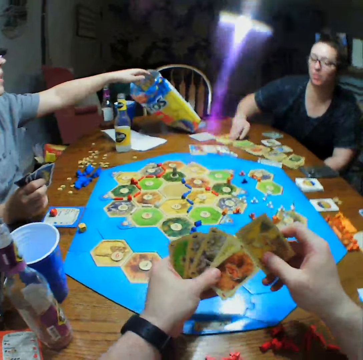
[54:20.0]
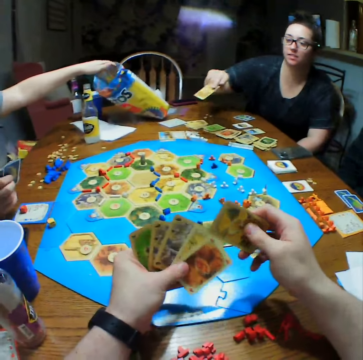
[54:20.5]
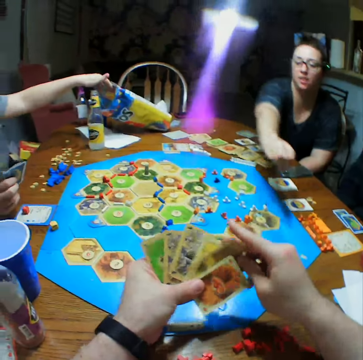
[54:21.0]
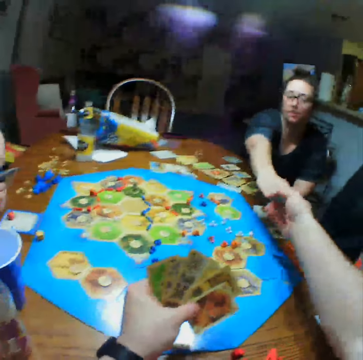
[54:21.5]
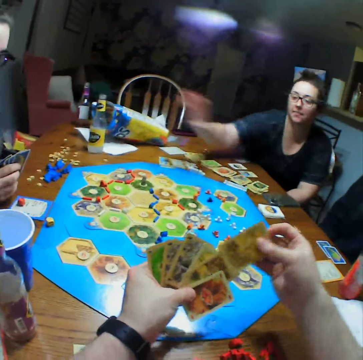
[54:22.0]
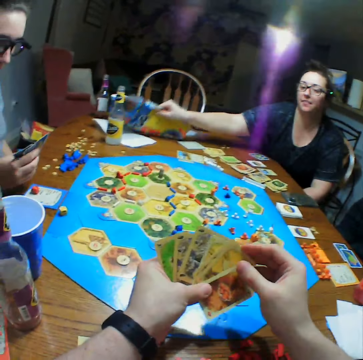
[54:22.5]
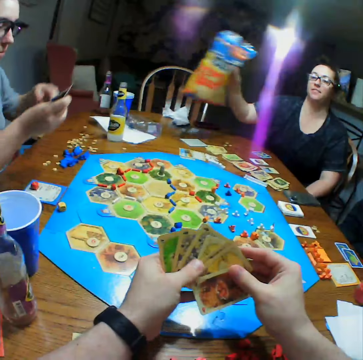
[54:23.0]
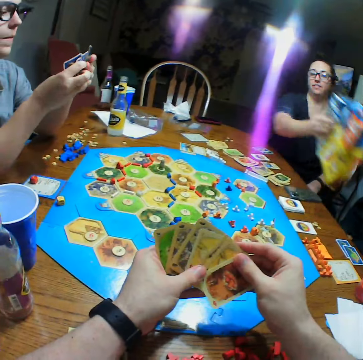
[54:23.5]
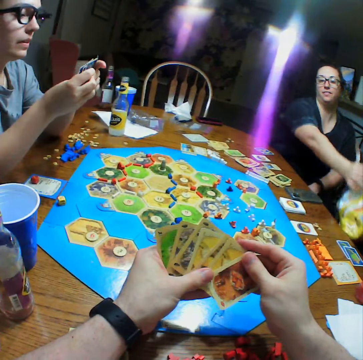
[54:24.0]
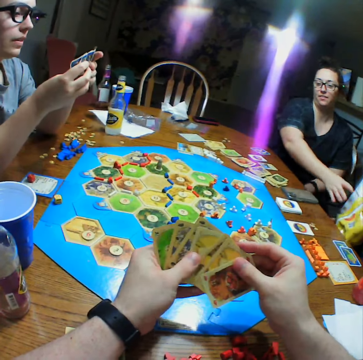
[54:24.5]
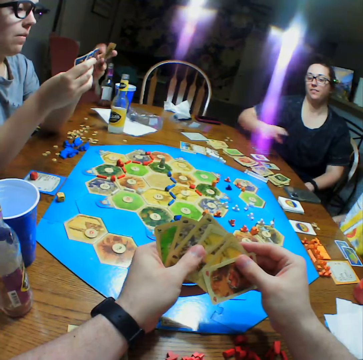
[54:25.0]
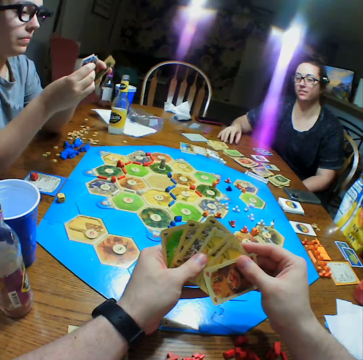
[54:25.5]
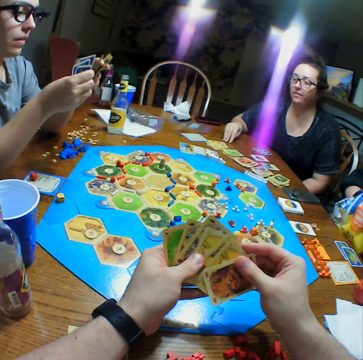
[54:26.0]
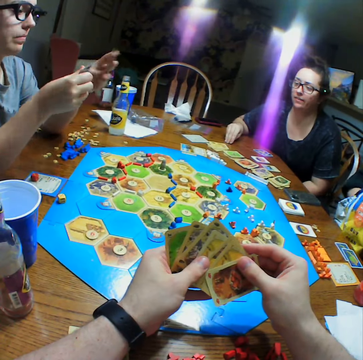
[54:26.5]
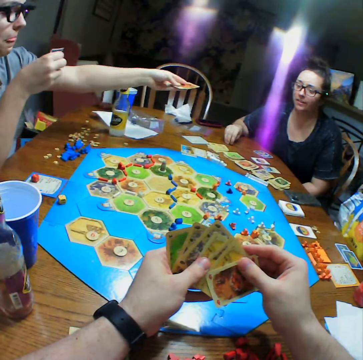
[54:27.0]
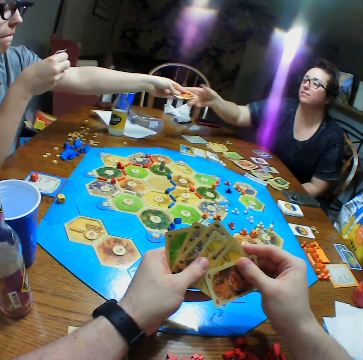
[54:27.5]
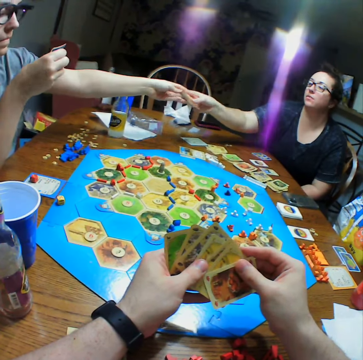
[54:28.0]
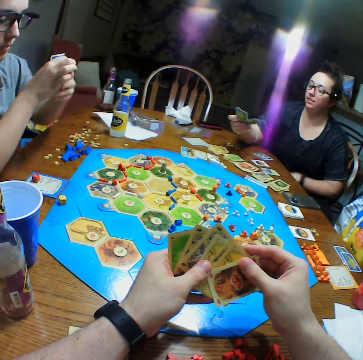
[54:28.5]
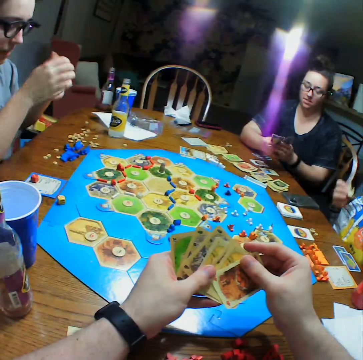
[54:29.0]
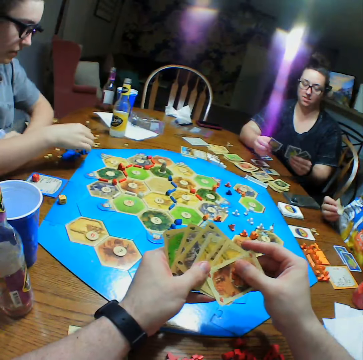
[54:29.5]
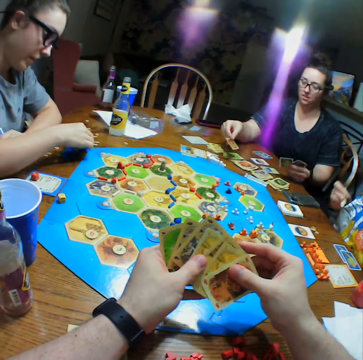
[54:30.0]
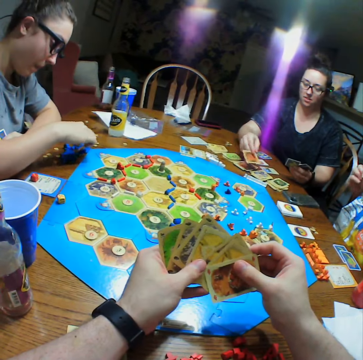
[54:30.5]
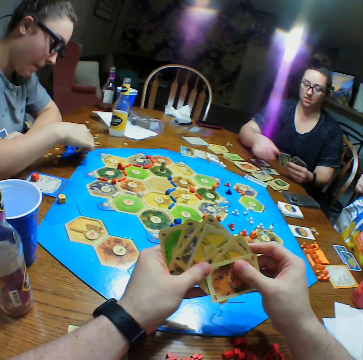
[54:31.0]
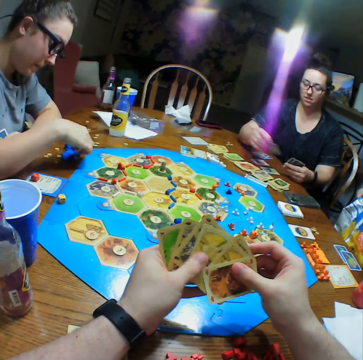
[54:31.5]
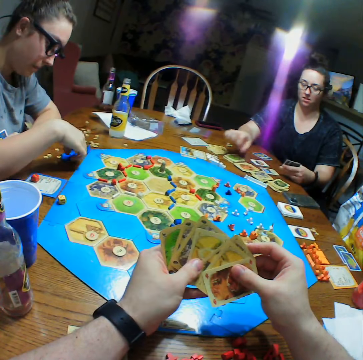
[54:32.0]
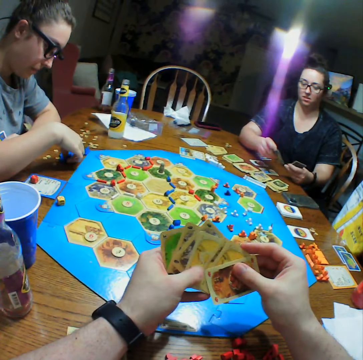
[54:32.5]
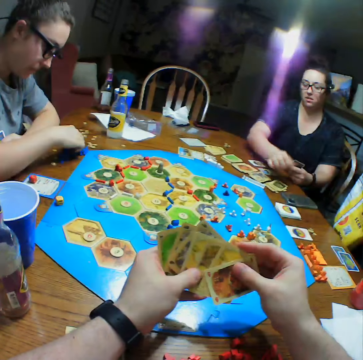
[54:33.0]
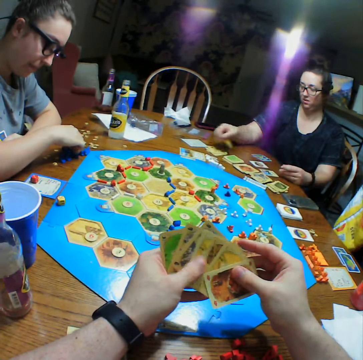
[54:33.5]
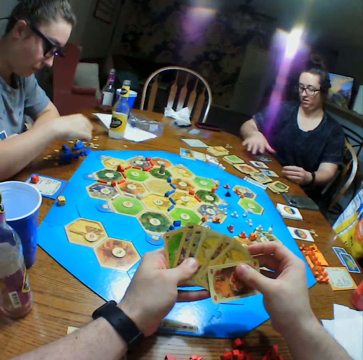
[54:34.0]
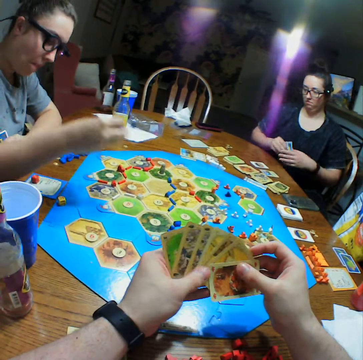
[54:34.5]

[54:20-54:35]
A woman takes the crisps. The woman gives another woman the crisps. A third woman gives the first woman the card. The second woman eats the crisps. The first woman arranges cards on the table.

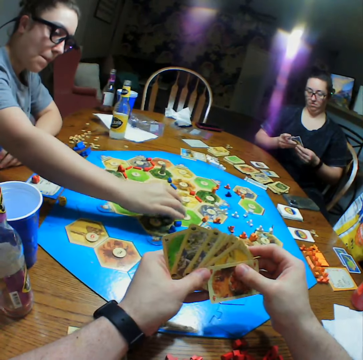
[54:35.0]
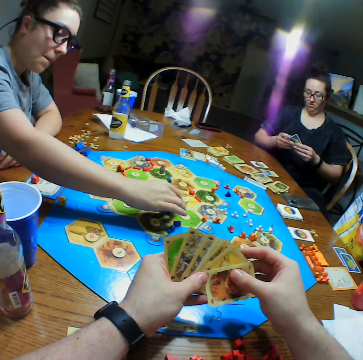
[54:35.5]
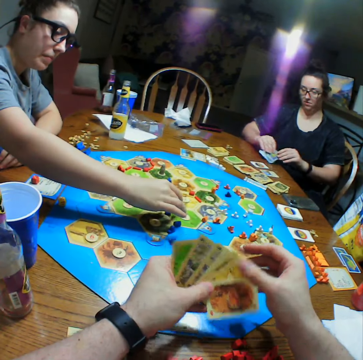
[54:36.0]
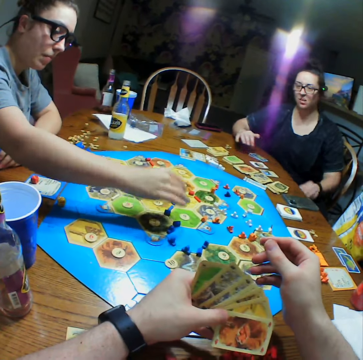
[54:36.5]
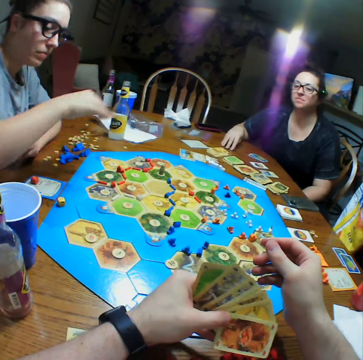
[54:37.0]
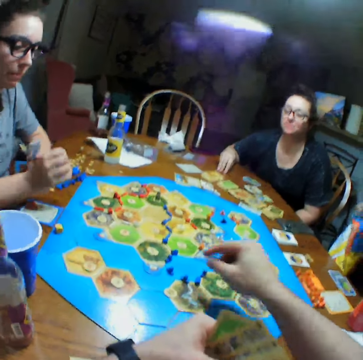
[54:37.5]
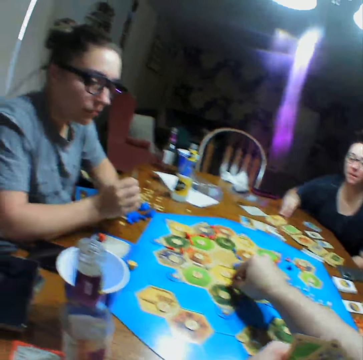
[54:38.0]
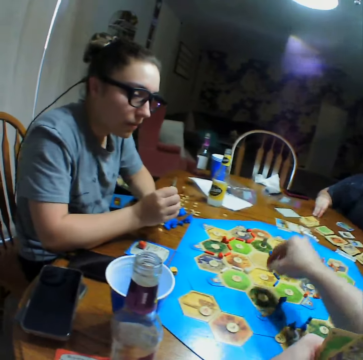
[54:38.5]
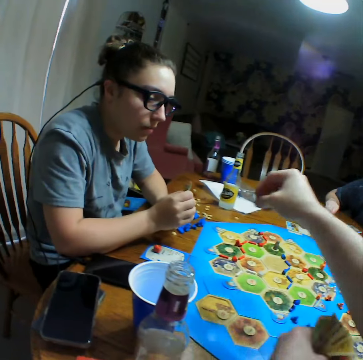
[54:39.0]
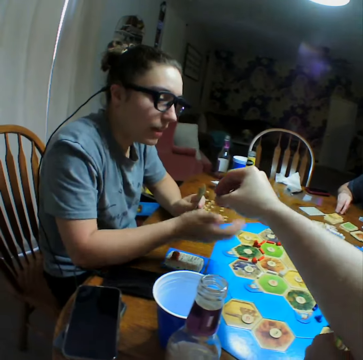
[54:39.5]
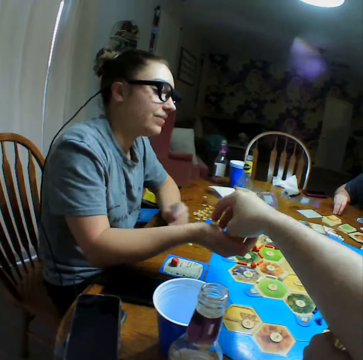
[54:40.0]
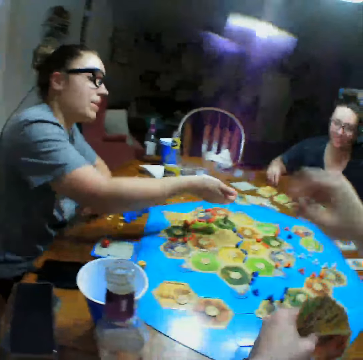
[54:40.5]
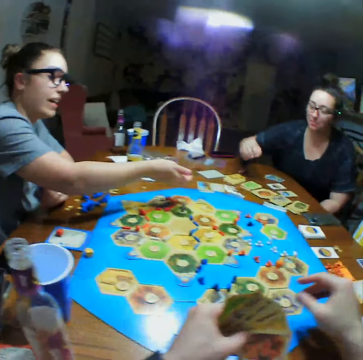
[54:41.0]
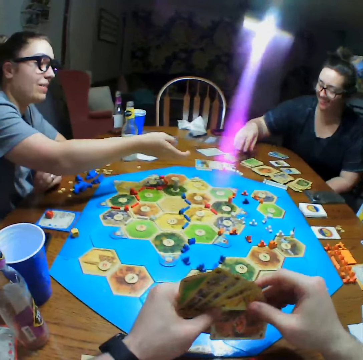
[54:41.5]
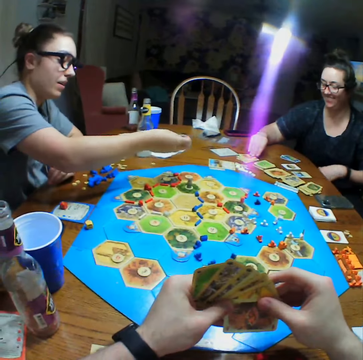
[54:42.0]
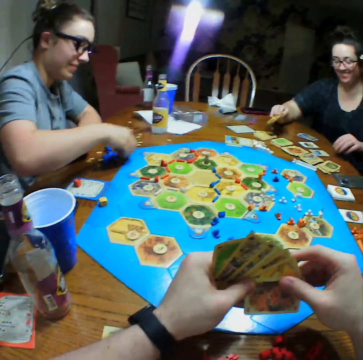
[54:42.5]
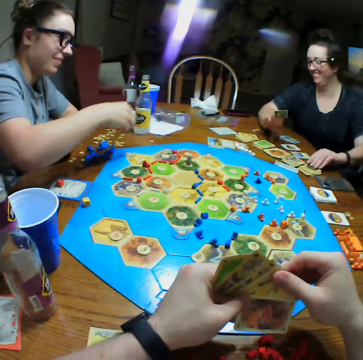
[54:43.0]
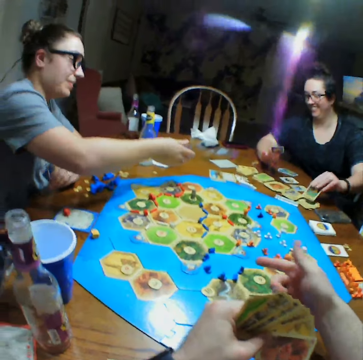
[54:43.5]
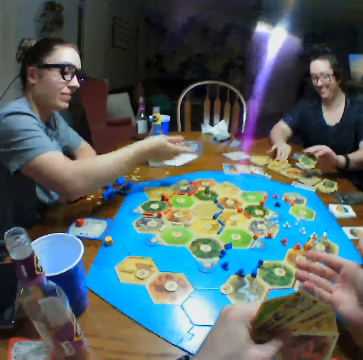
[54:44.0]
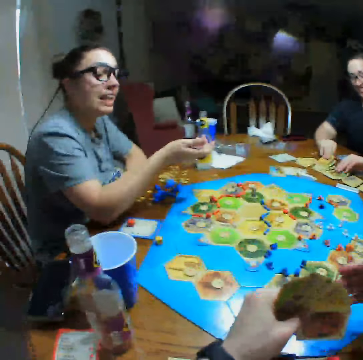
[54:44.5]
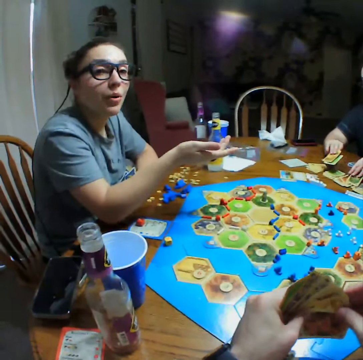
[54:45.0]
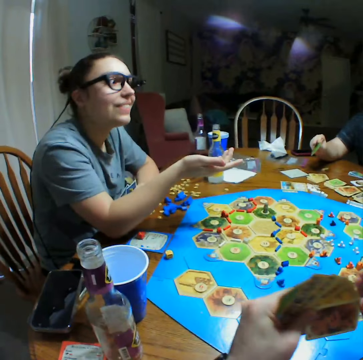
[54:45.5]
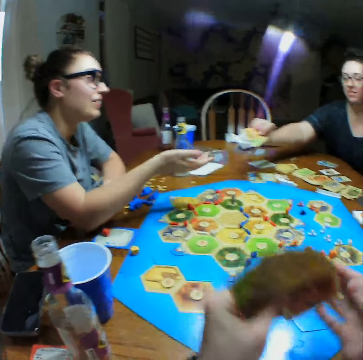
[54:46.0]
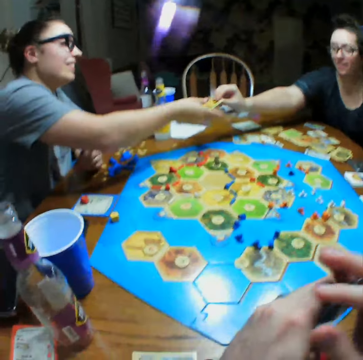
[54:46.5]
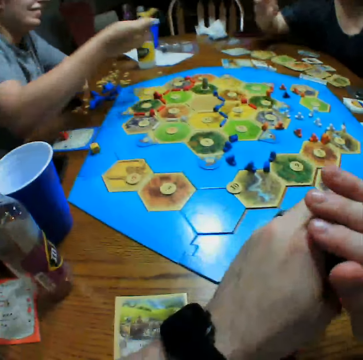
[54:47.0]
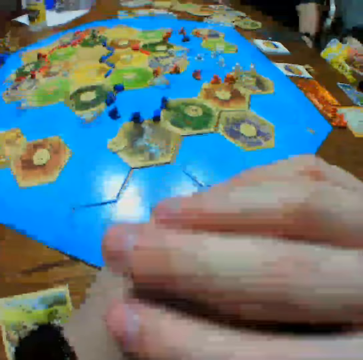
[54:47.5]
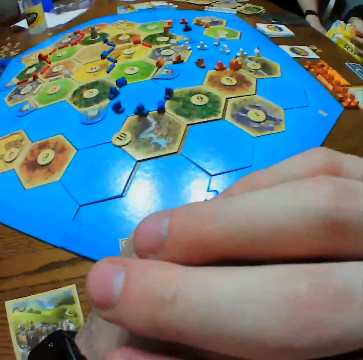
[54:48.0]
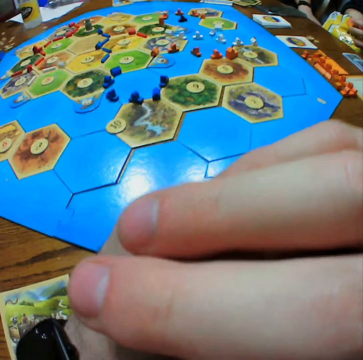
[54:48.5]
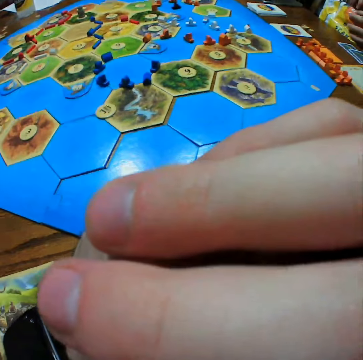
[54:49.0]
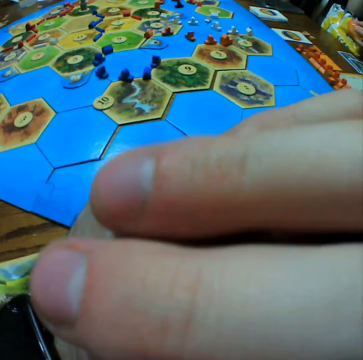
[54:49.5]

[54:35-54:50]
A woman places a piece on the board. The camera wearer talks to the woman. They pick a piece. They give the woman the board game piece. Another woman picks cards and gives the cards to the first woman.

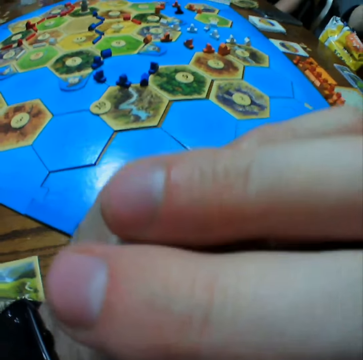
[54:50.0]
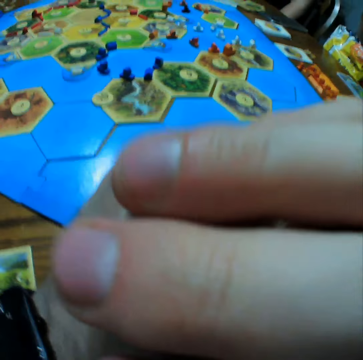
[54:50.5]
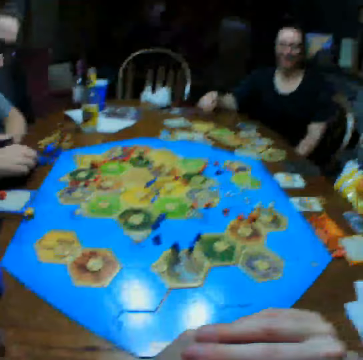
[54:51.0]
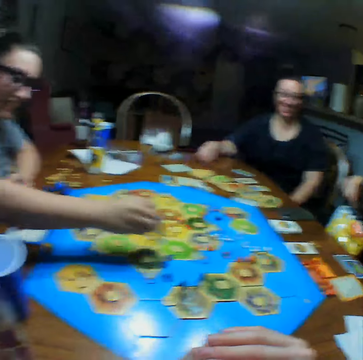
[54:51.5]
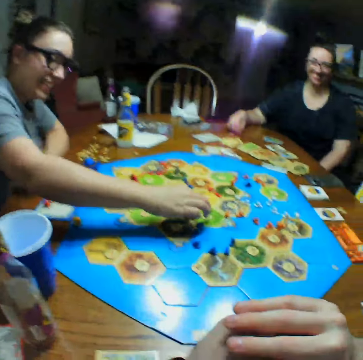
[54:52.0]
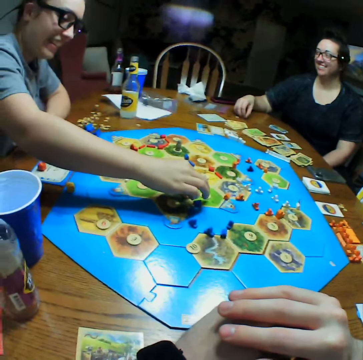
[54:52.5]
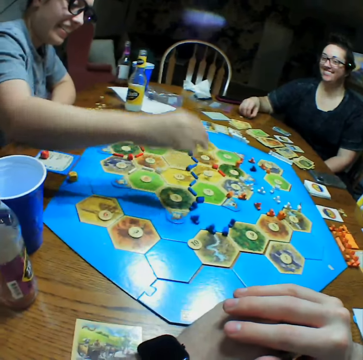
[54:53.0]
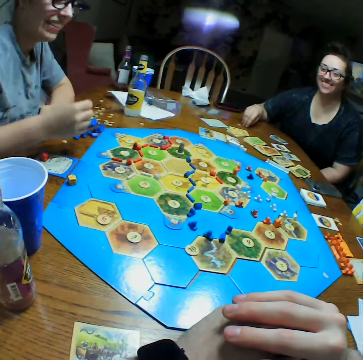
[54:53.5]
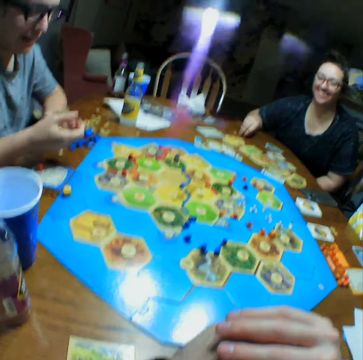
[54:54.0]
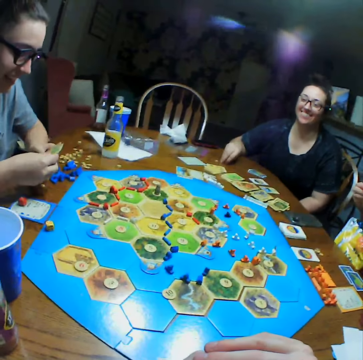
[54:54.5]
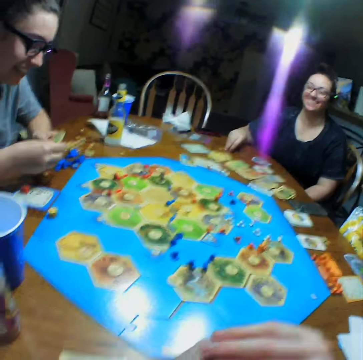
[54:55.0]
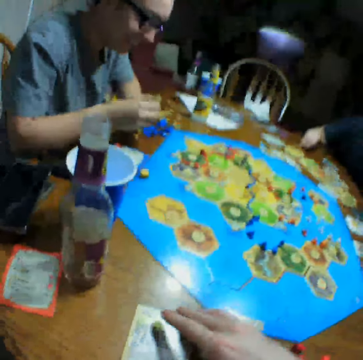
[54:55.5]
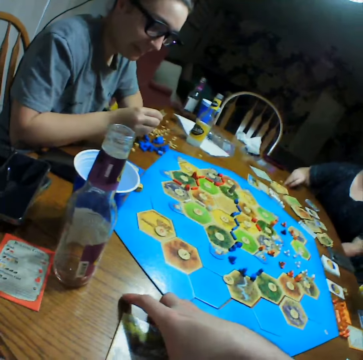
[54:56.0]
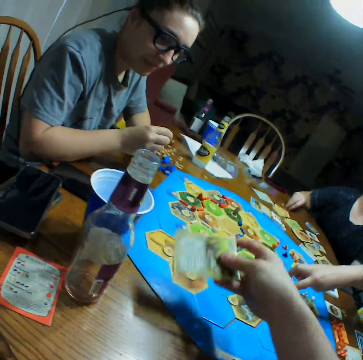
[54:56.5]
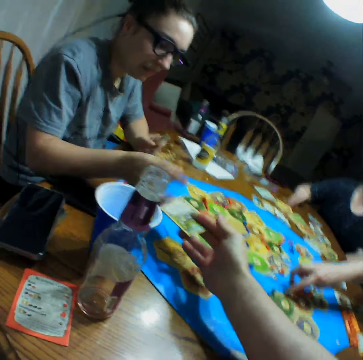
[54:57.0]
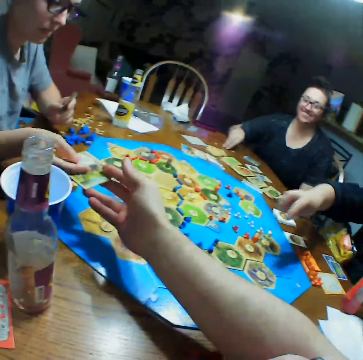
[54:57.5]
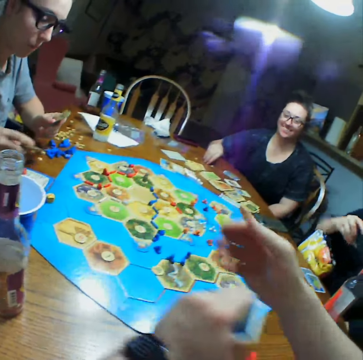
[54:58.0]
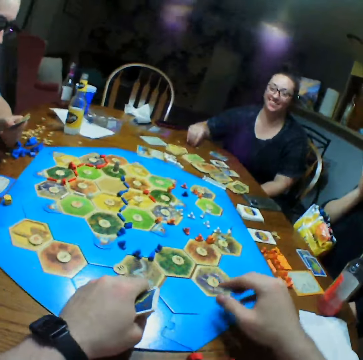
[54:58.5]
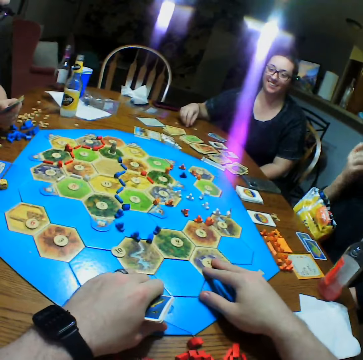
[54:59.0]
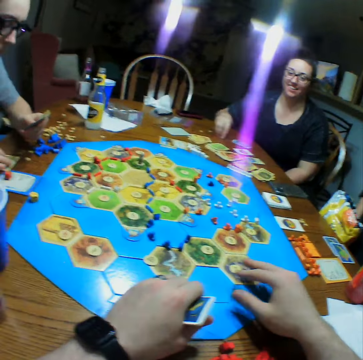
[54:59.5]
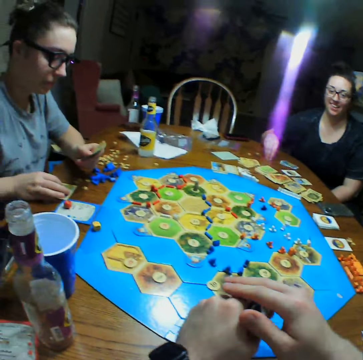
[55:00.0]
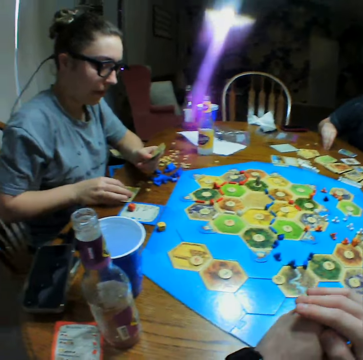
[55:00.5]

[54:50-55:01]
A woman talks to another woman. The other woman moves a piece on the board. The camera wearer picks a card. They give the card to the other woman.
